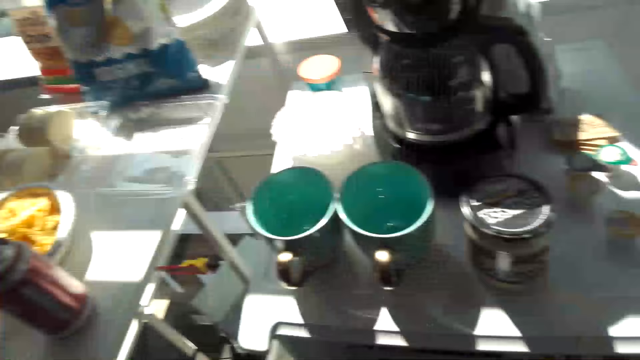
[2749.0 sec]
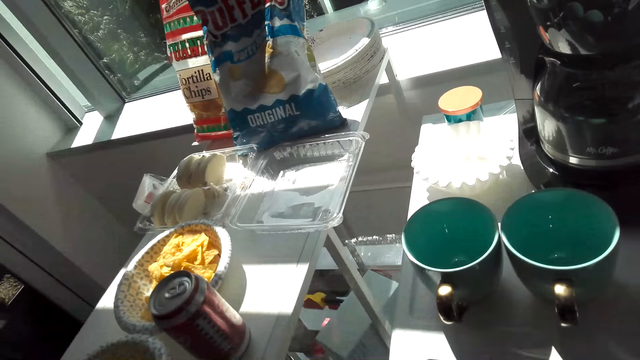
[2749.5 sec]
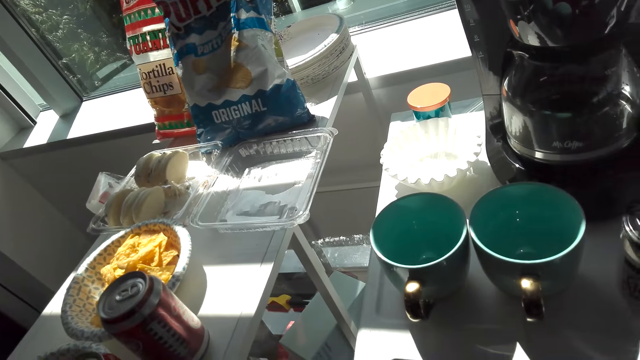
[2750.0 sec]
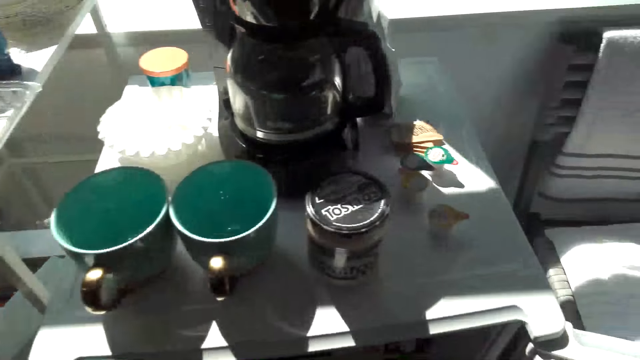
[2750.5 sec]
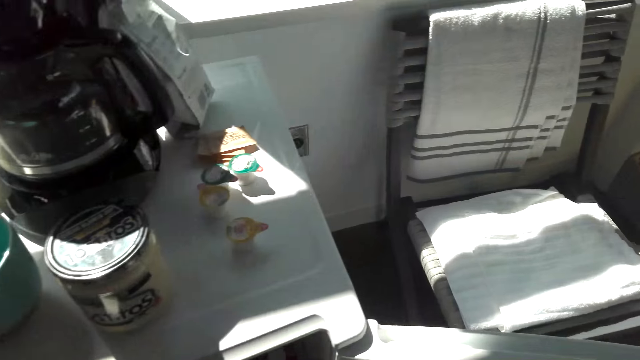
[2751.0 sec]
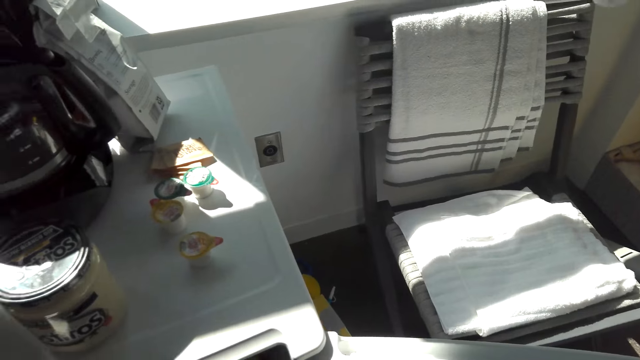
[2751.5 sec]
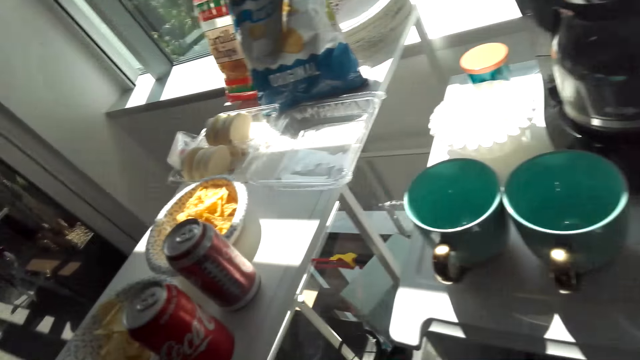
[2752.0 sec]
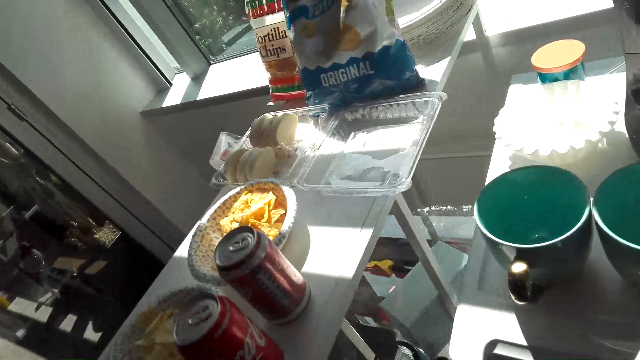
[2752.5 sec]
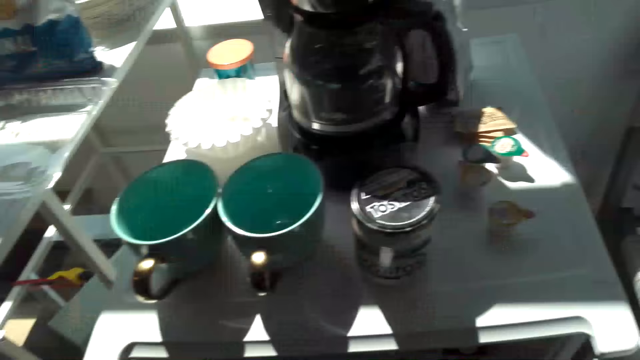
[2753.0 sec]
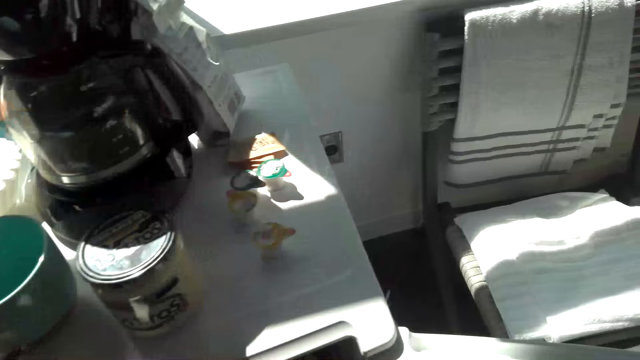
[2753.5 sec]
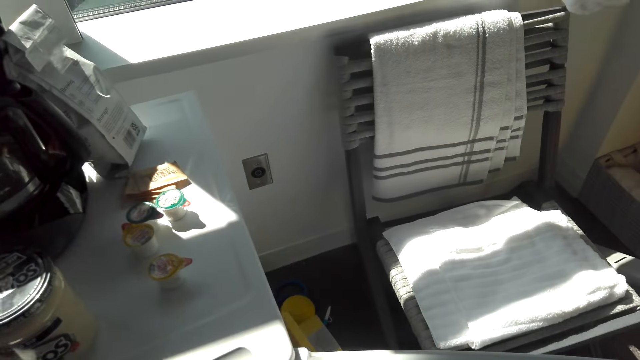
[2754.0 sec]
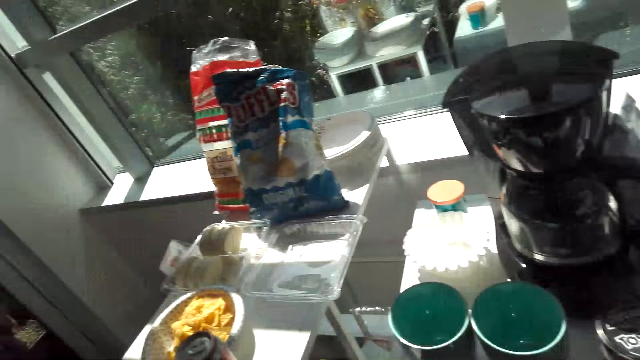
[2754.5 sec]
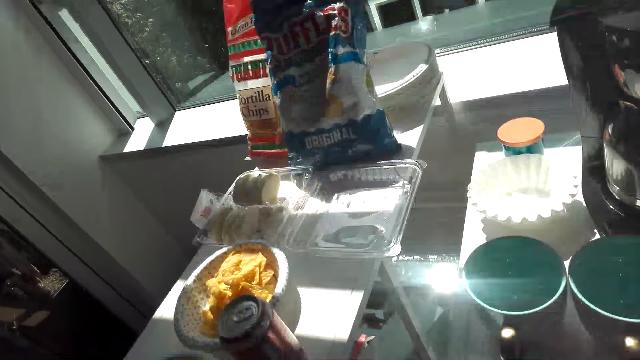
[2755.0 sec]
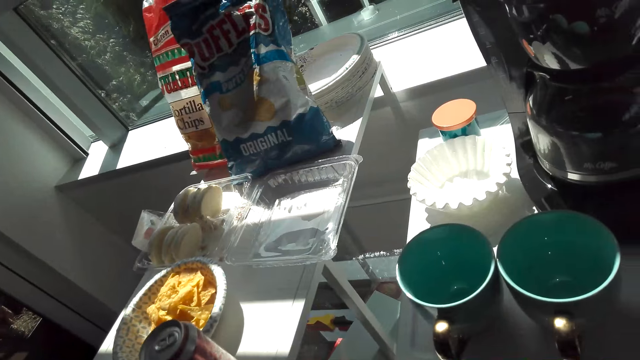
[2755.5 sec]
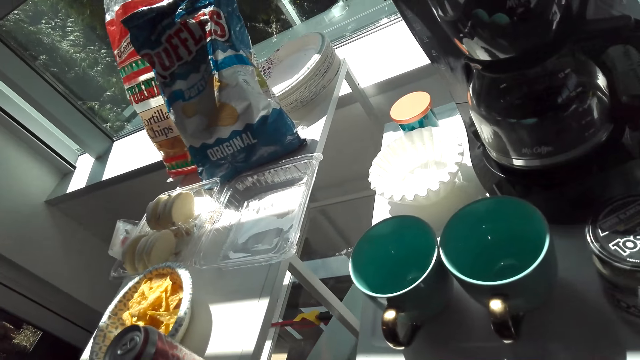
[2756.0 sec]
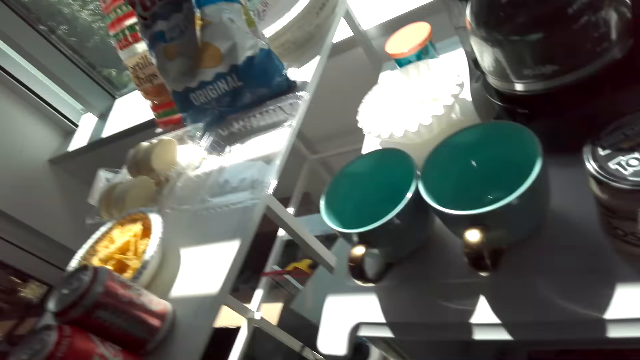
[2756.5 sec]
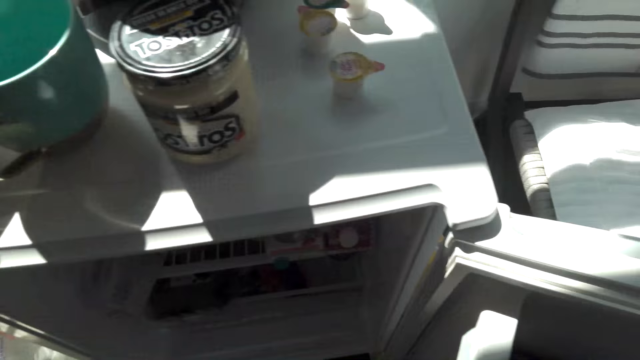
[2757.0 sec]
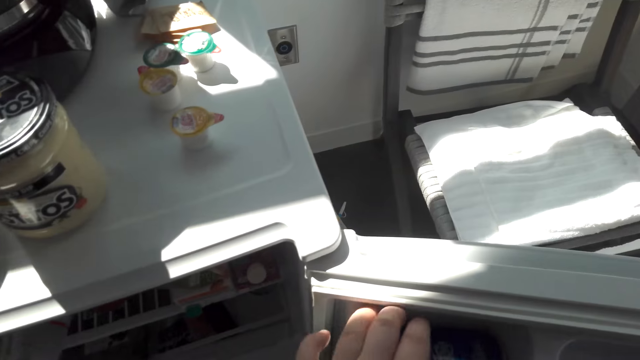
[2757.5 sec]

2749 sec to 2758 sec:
The camera wearer puts the drink can on the table. They pick up the drink can from the refrigerator. They walk in the room. They put the drink can on the table. They pick up the drink can from the refrigerator. They put the drink can on the table.

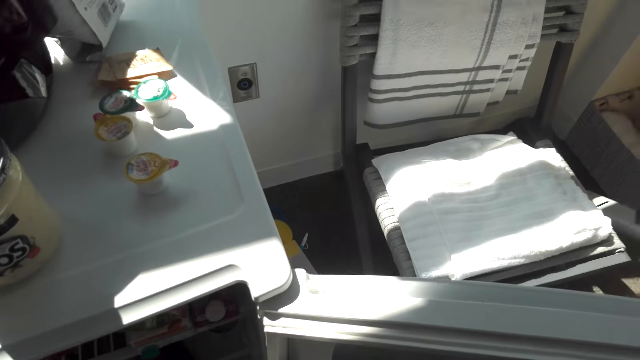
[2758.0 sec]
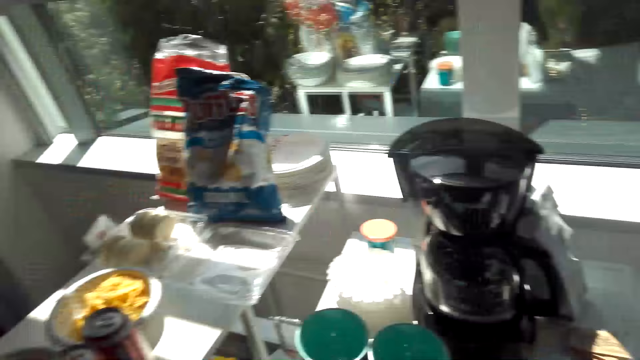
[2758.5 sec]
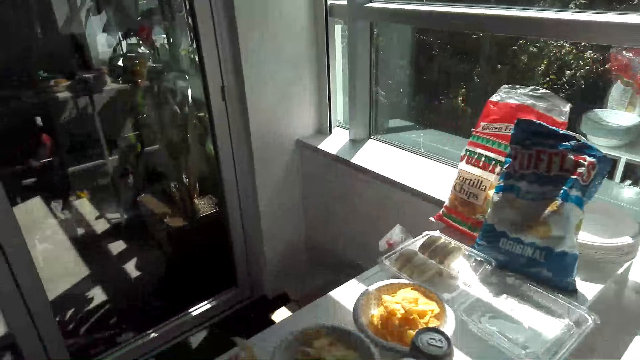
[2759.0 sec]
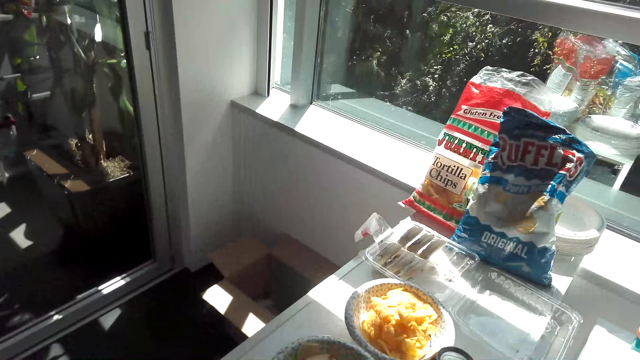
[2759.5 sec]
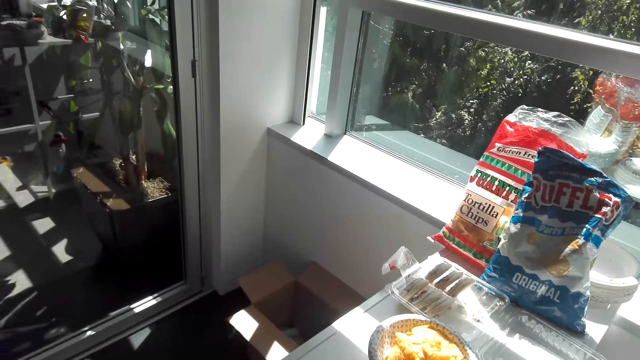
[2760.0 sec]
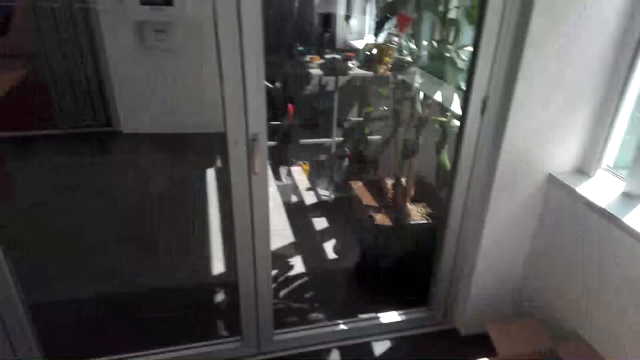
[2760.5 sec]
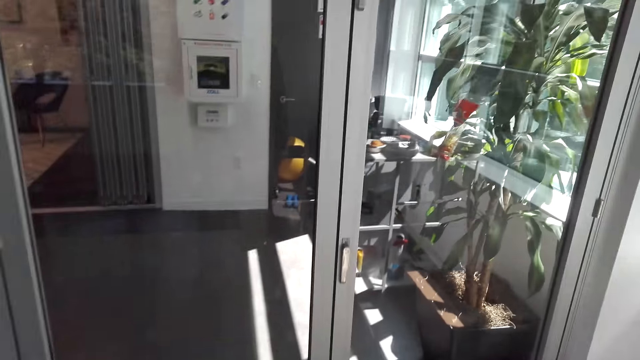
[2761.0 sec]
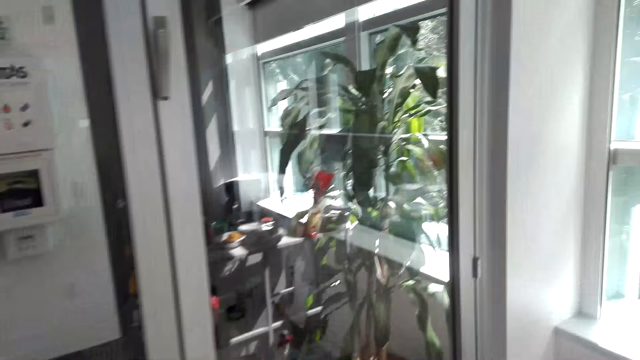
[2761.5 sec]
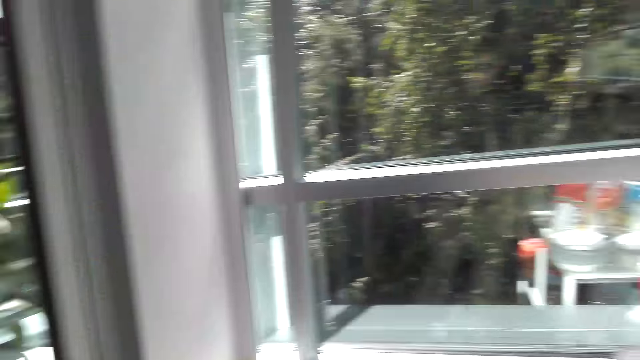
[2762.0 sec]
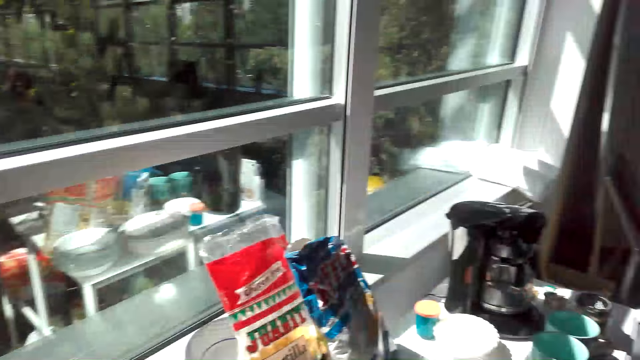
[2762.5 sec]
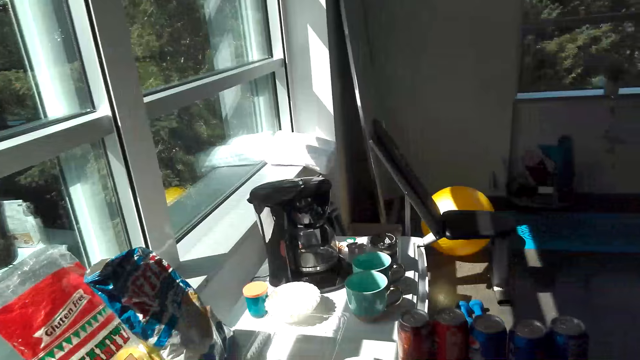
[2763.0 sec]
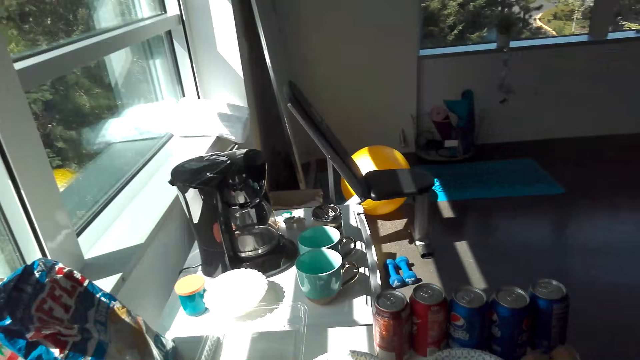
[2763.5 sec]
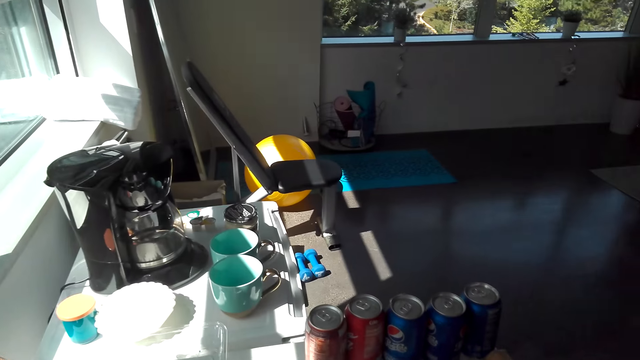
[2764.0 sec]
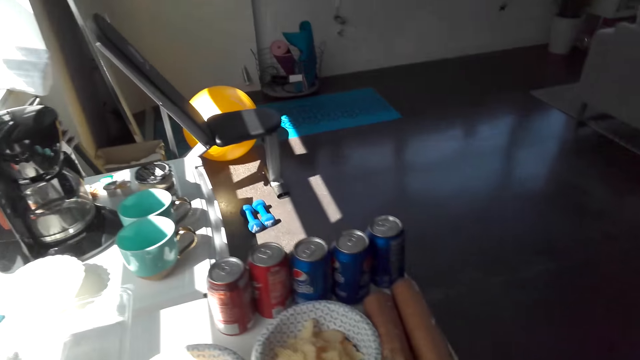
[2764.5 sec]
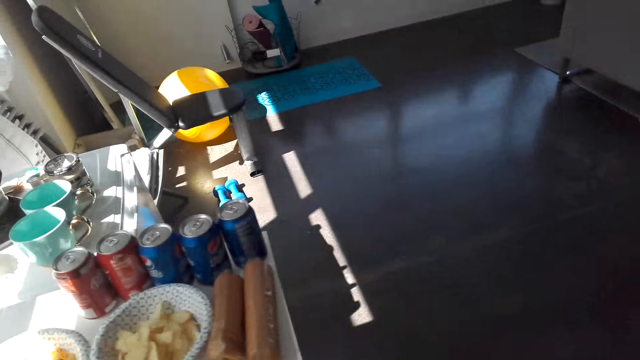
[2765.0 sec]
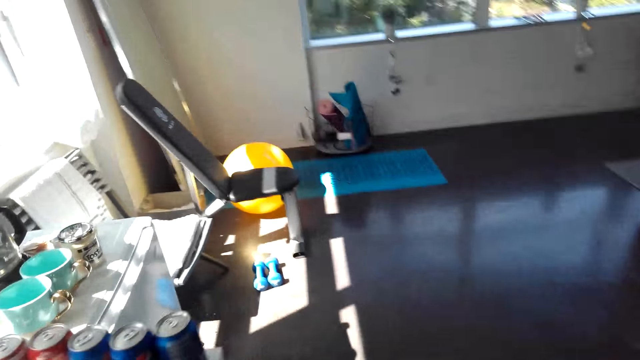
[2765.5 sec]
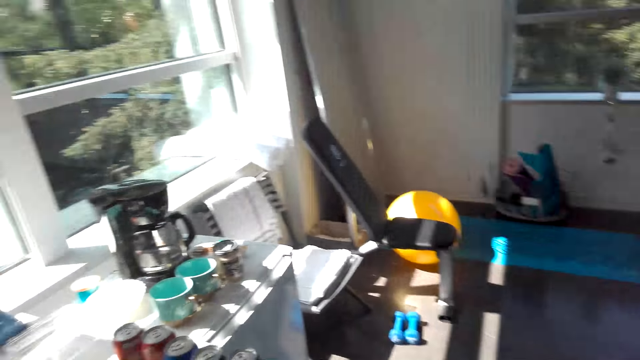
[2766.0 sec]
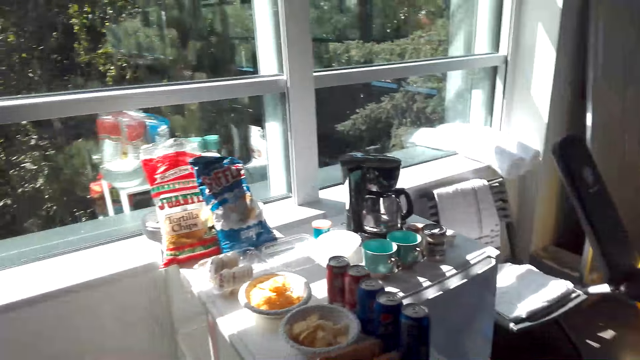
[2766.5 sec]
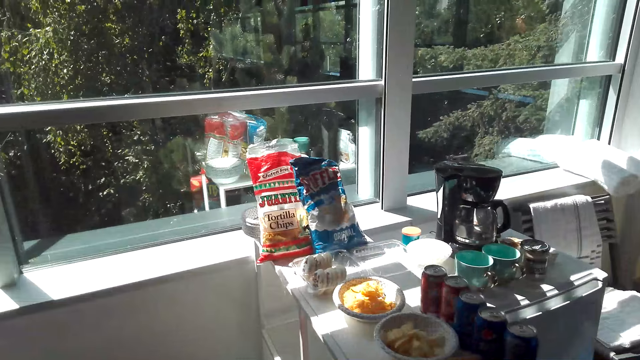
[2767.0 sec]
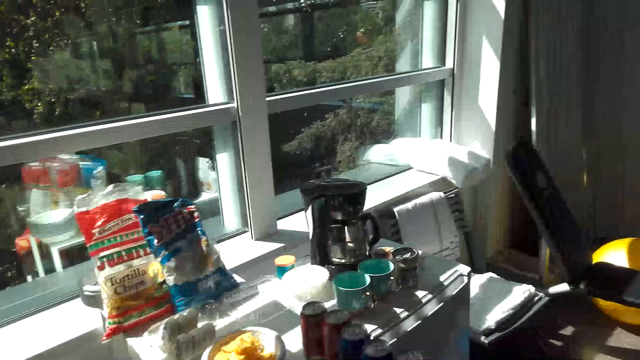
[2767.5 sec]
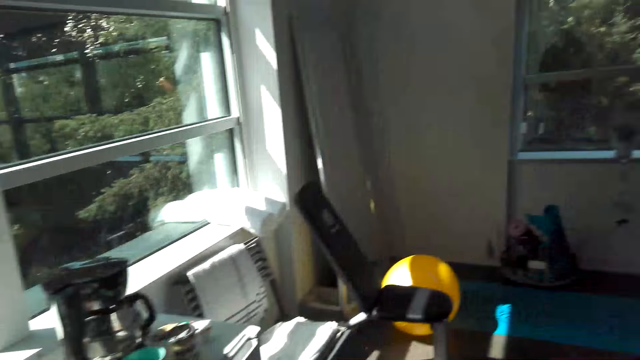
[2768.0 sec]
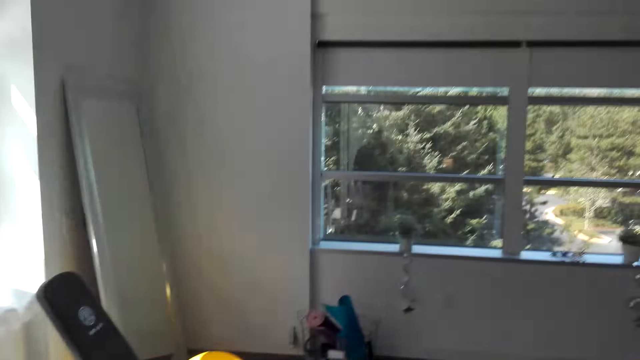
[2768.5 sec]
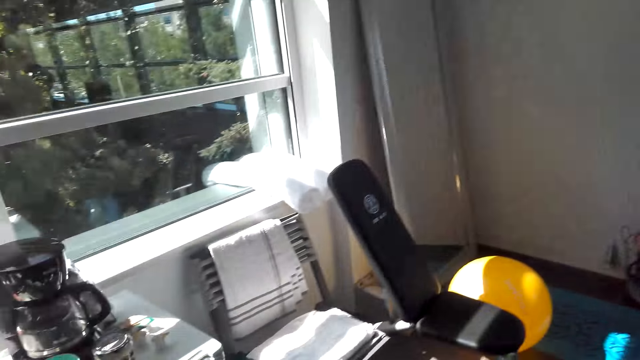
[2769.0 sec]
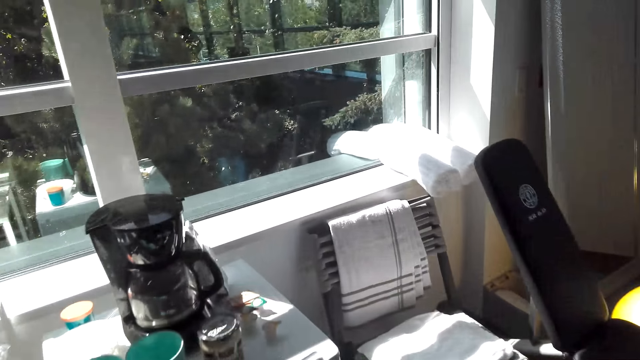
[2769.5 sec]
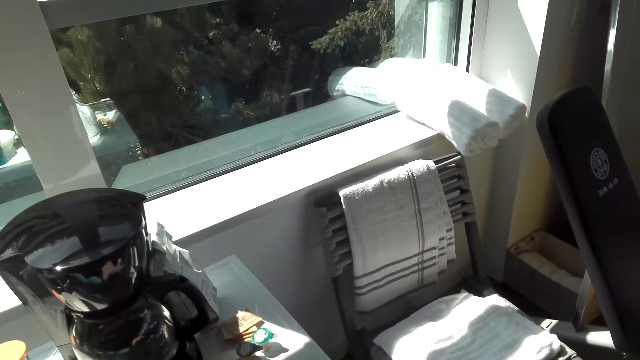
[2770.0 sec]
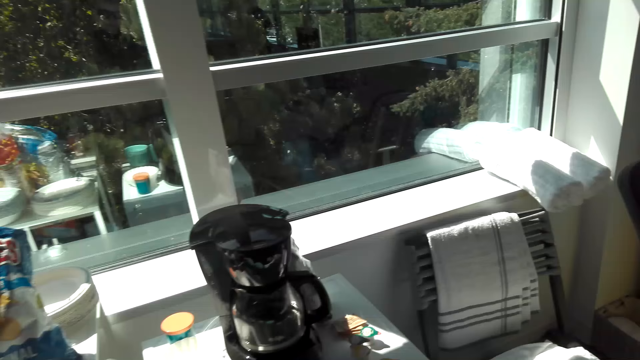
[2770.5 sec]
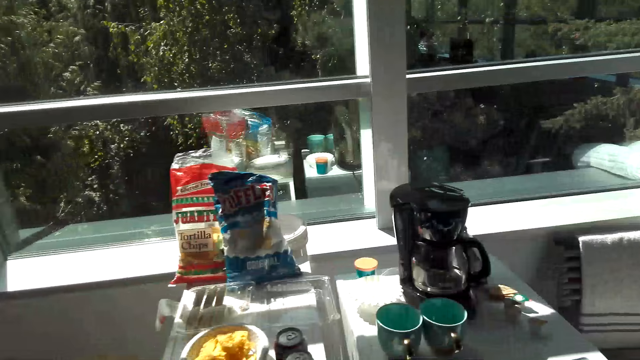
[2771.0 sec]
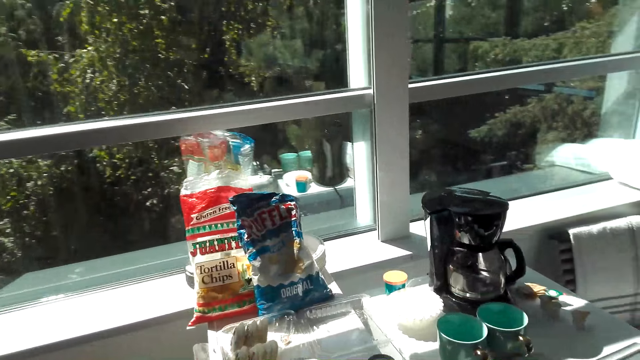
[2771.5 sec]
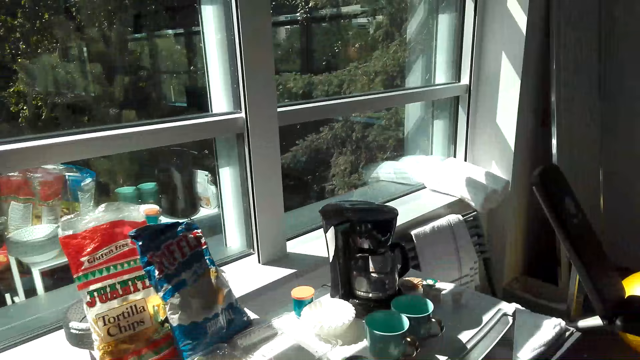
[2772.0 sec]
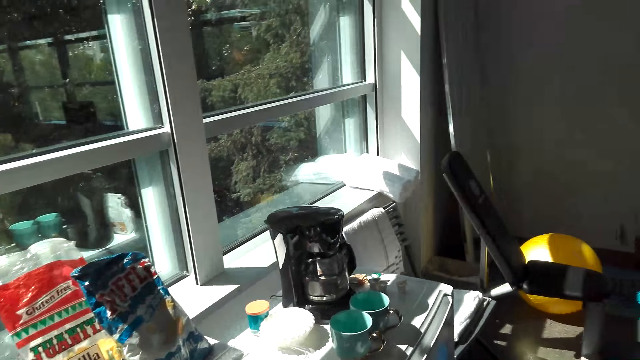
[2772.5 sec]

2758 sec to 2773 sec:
The camera wearer picks up the drink can from the refrigerator. They put the drink can on the table. They walk around the house. They look around the house. They talk with a man. They walk around the house.
